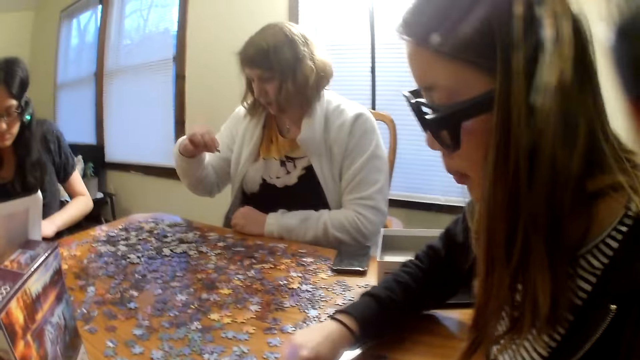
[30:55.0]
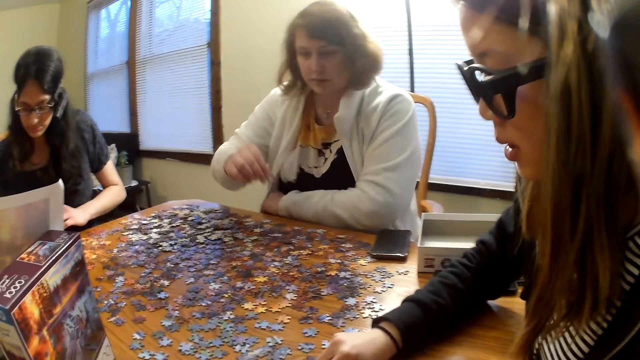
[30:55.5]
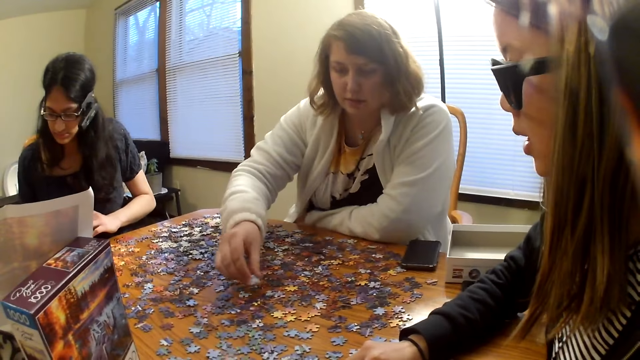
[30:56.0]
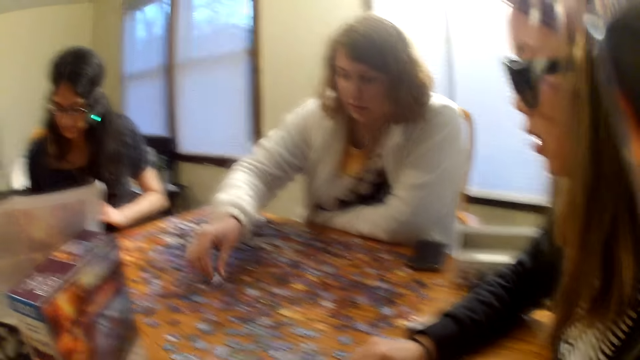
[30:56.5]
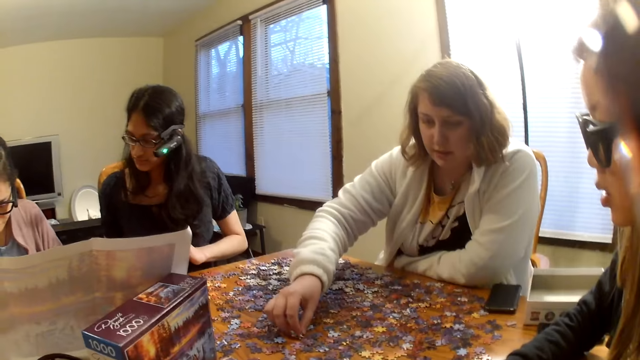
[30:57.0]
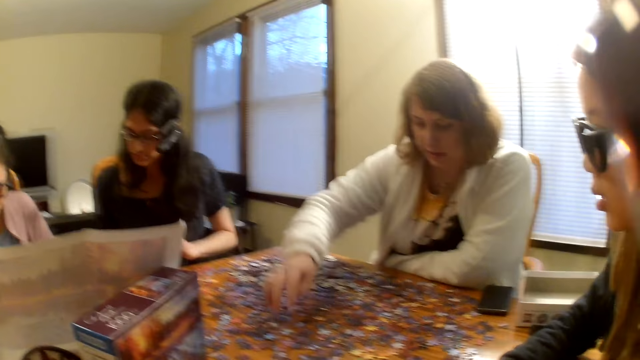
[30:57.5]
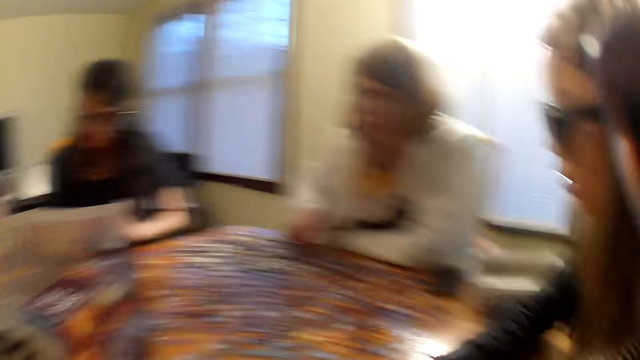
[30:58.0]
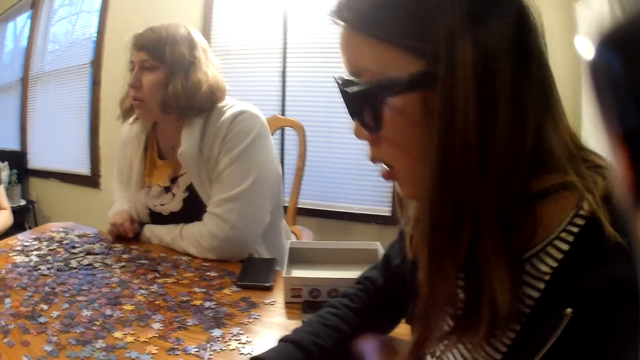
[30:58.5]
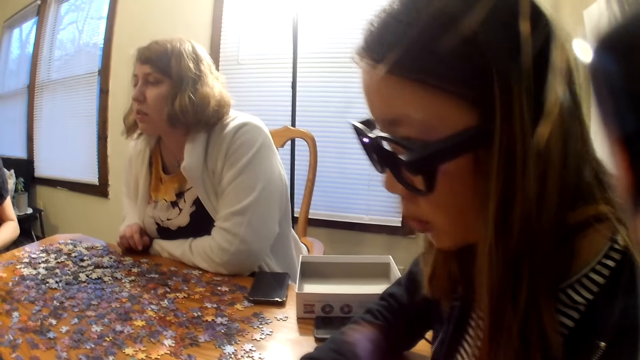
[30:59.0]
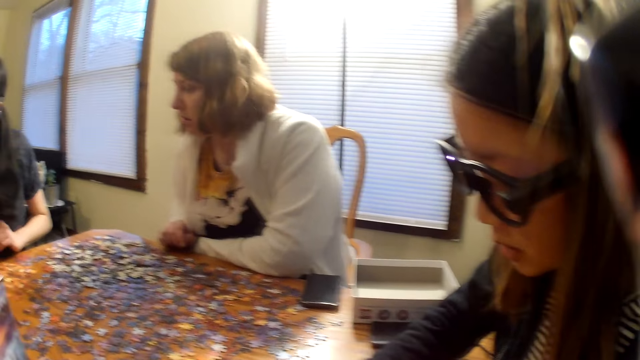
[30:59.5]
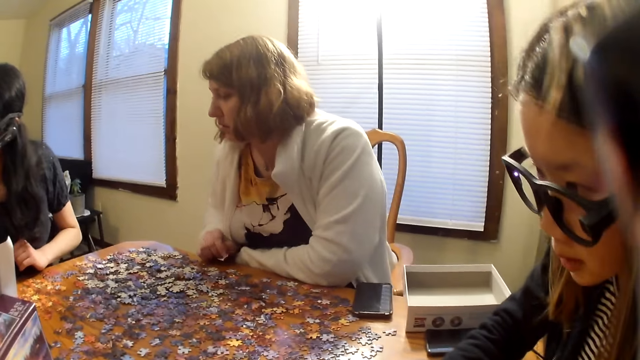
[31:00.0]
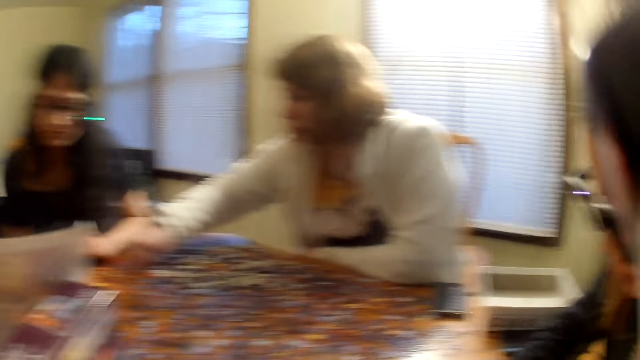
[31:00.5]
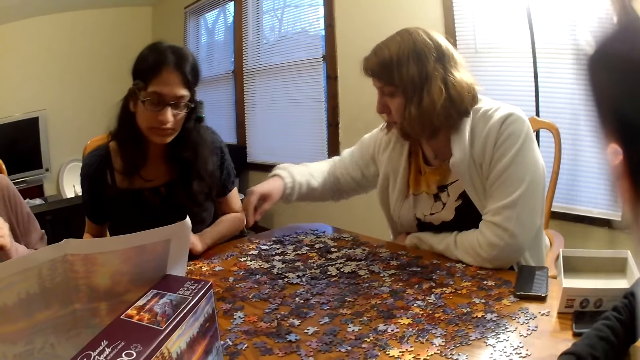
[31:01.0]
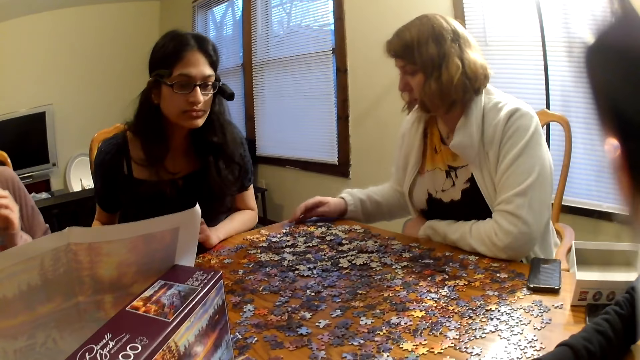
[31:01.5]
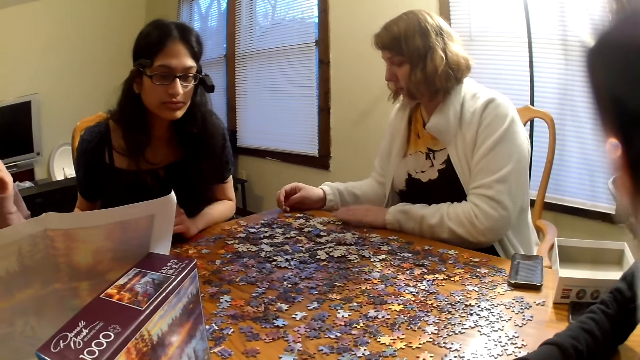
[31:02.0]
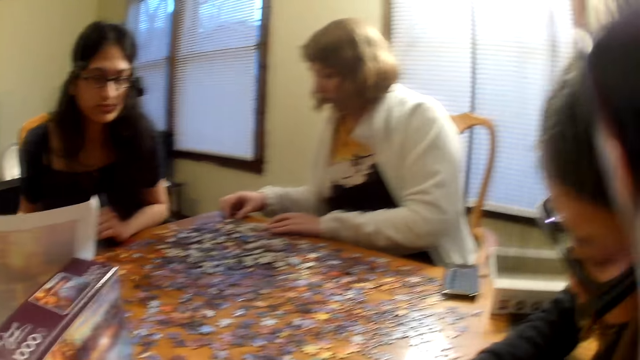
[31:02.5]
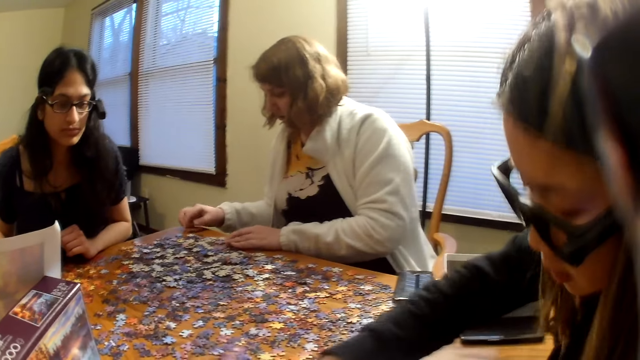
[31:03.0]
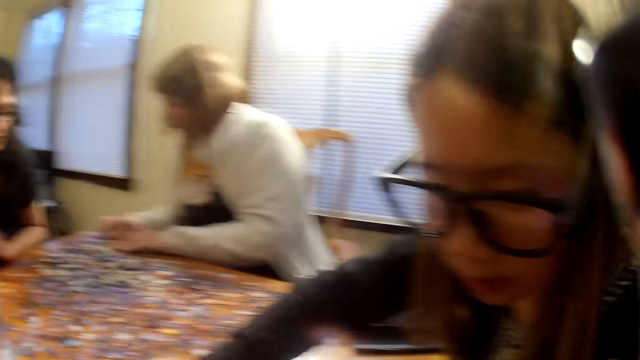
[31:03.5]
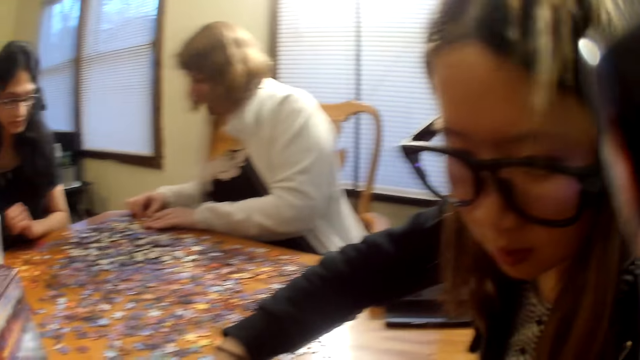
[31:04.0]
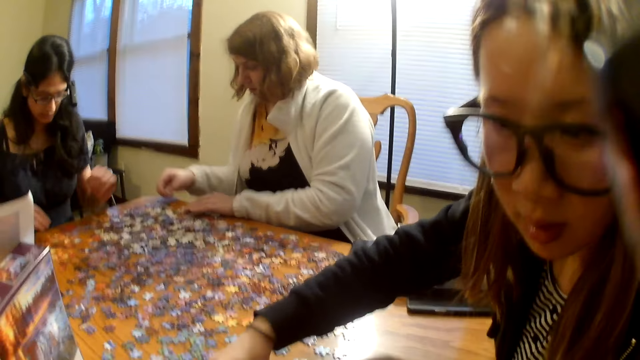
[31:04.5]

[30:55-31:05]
A woman speaks. Another woman places a piece on the table. The camera wearer looks at the pieces on the table. The other woman moves the pieces on the table.

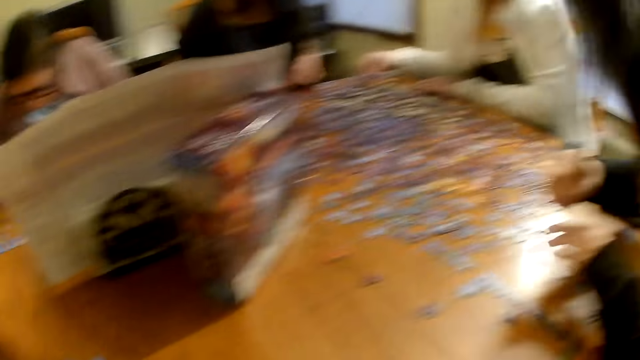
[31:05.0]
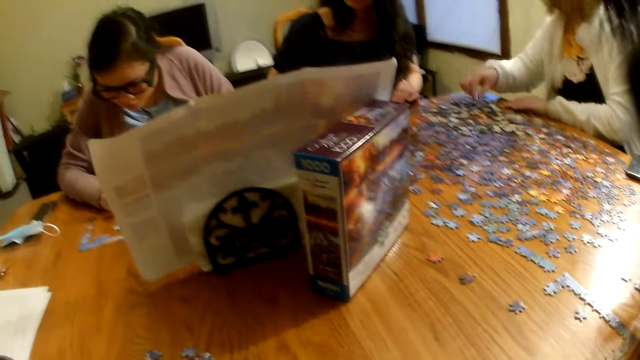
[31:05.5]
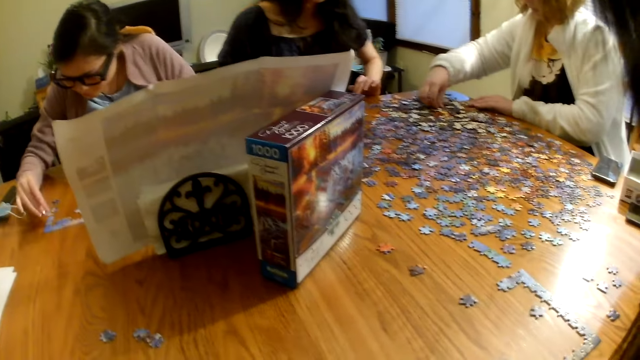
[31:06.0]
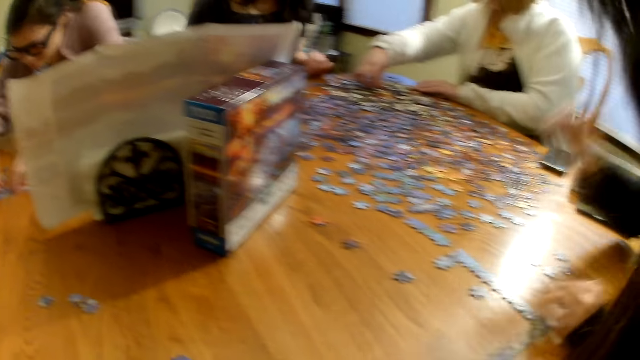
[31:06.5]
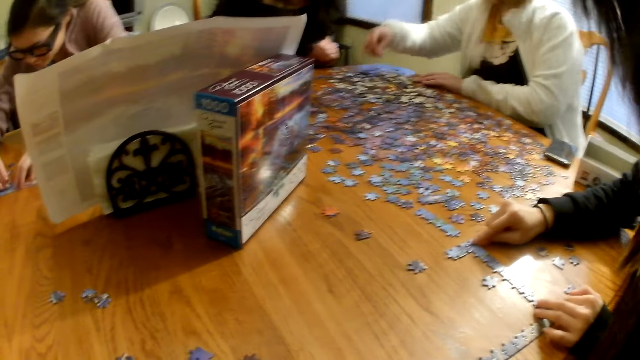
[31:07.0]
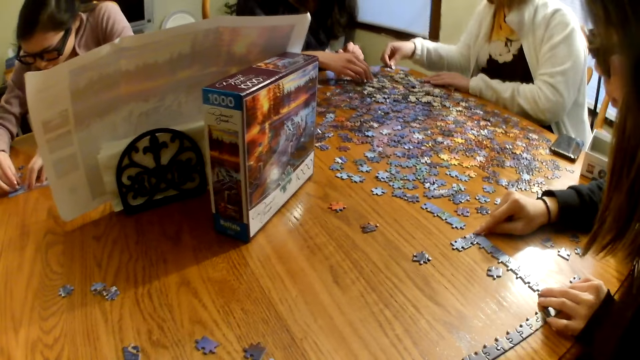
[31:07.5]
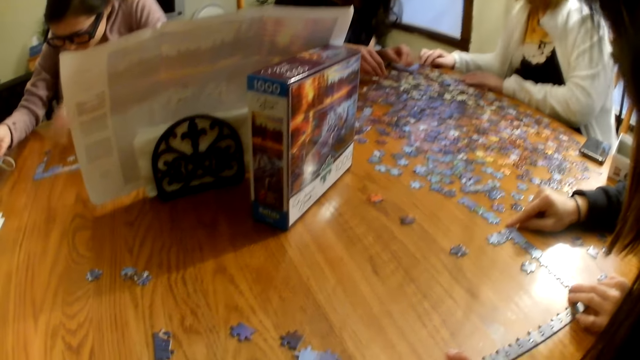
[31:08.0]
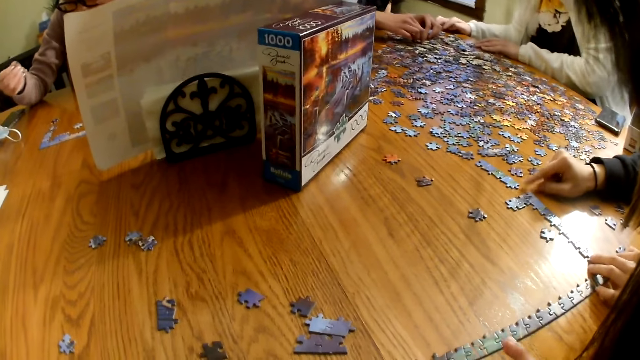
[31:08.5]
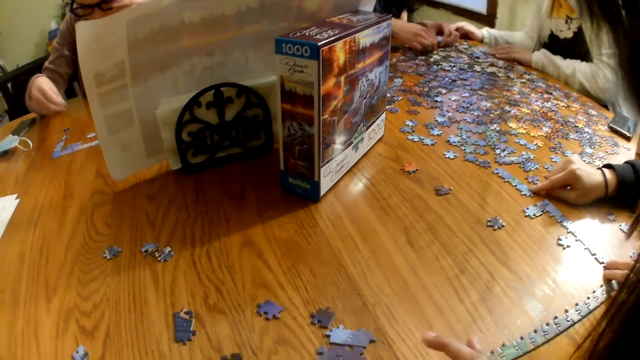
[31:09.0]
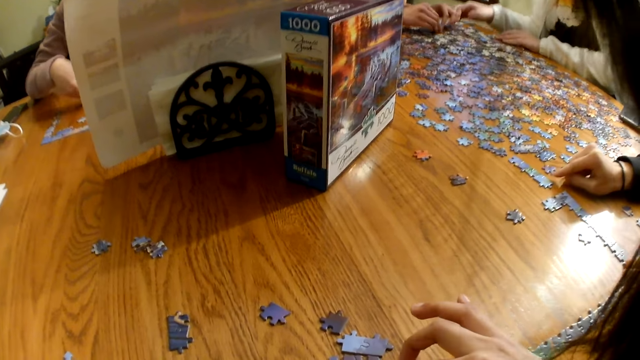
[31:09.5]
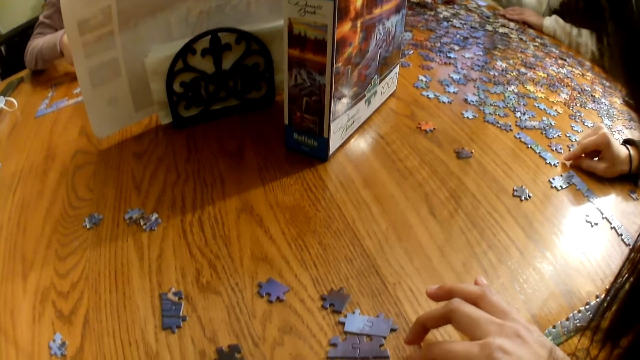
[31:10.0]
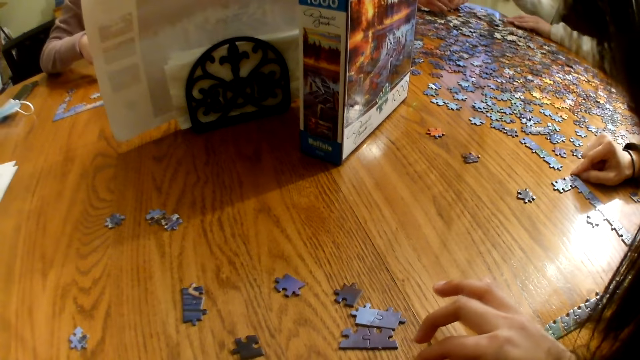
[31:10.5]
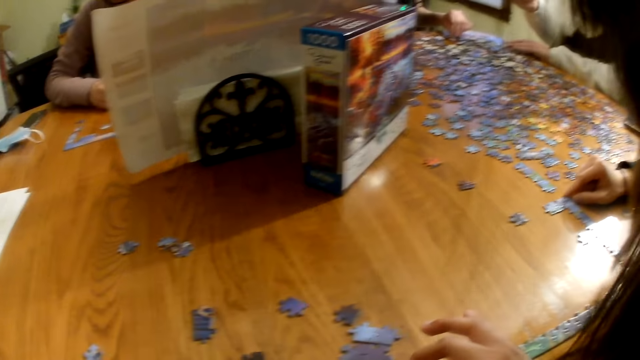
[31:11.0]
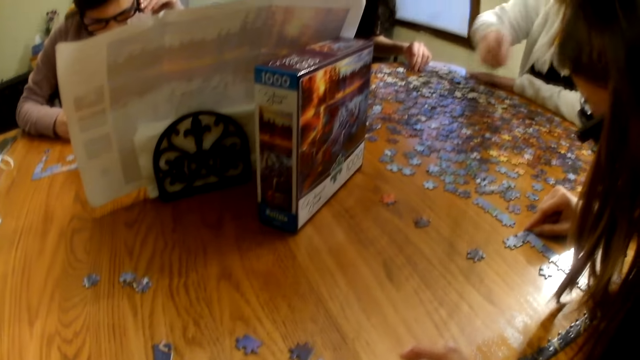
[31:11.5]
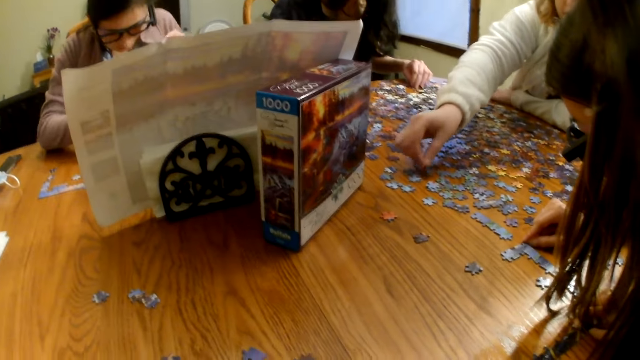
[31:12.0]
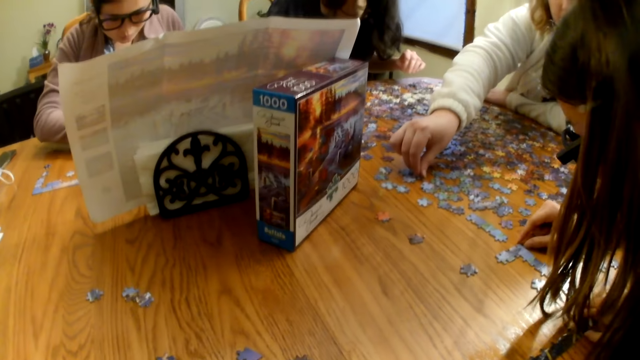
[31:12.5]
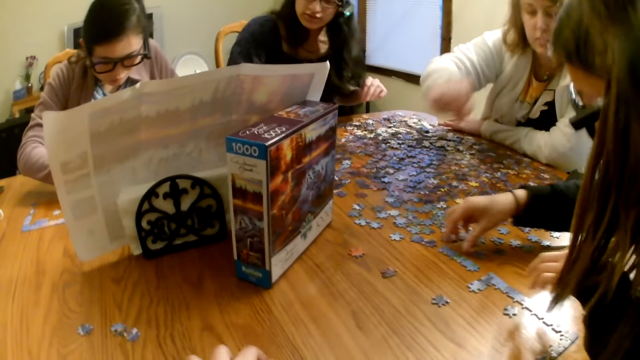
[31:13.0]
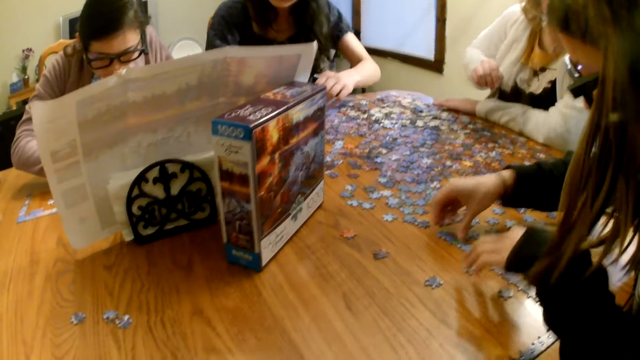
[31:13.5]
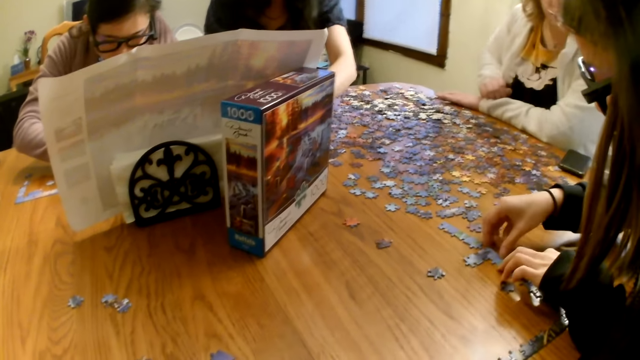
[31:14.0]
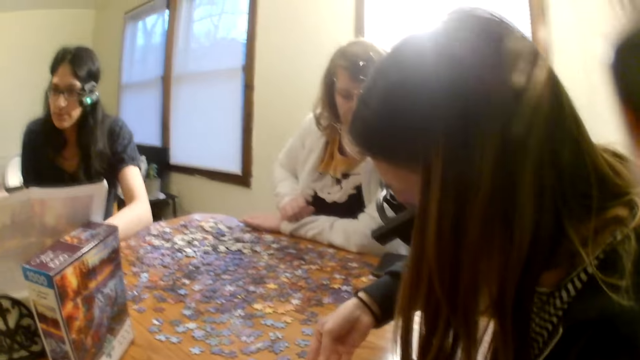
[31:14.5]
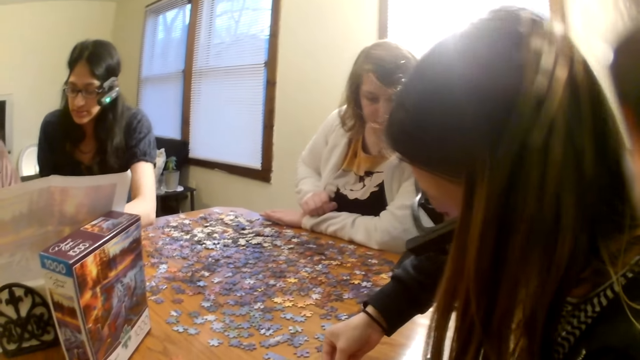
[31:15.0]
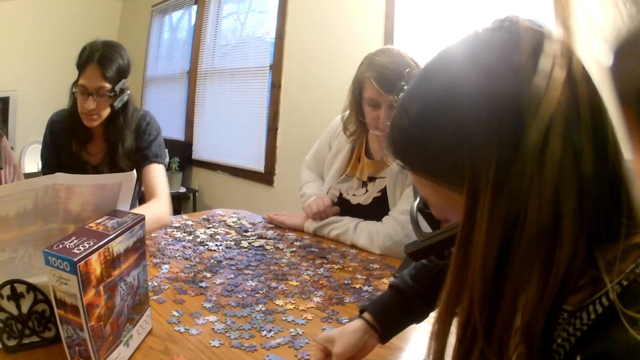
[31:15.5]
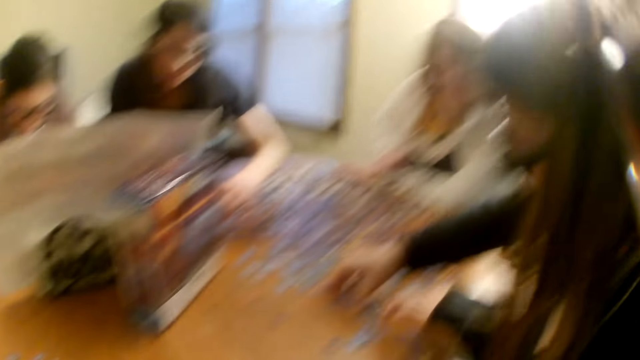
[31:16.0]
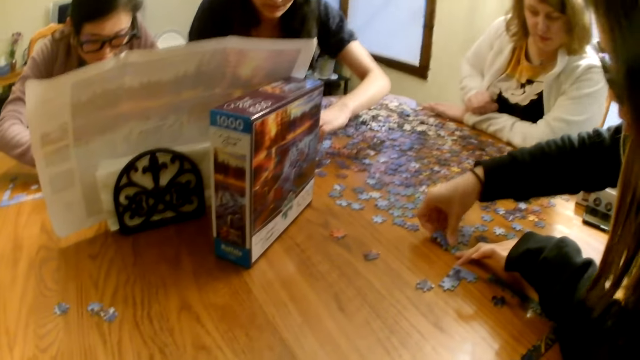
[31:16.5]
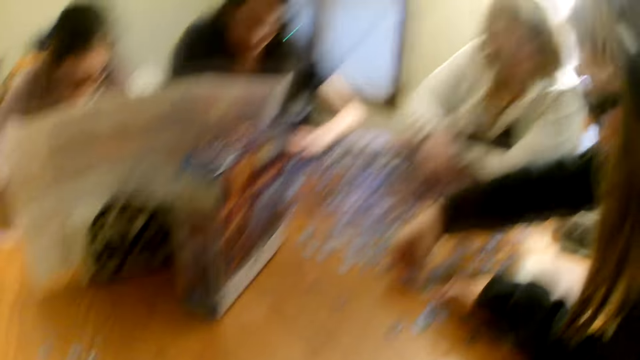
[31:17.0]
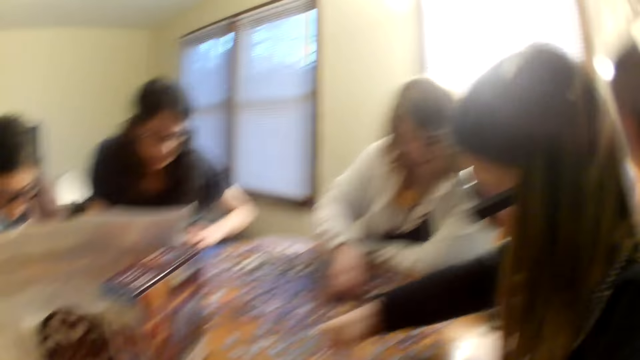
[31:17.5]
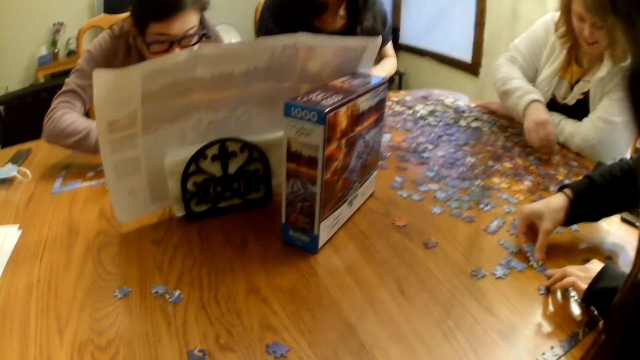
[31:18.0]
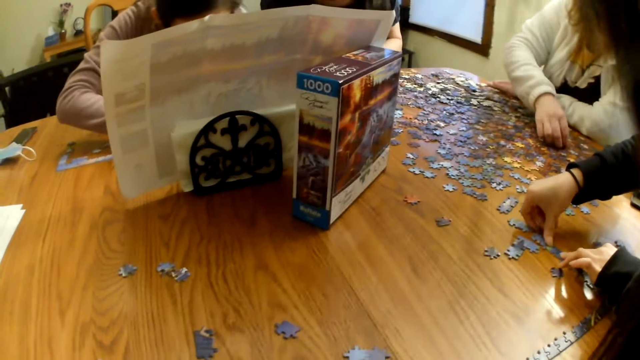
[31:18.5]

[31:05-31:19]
The camera wearer looks at the pieces on the table. A woman touches the pieces on the table. The camera wearer touches the pieces on the table. Another woman places the piece on the table. The first woman joins the pieces on the table.
